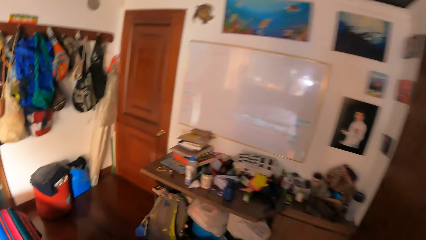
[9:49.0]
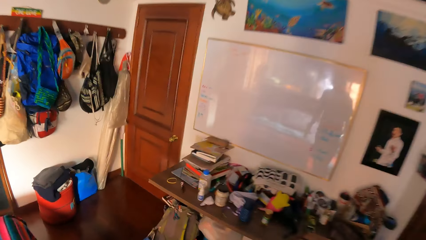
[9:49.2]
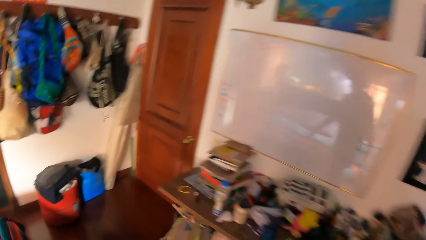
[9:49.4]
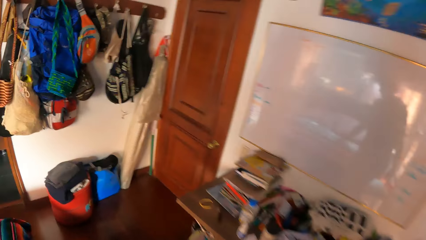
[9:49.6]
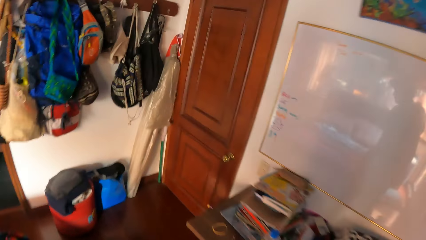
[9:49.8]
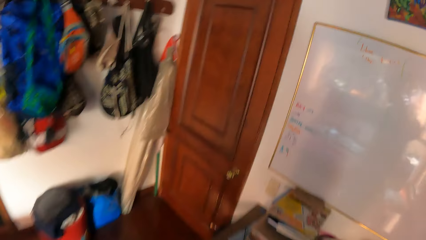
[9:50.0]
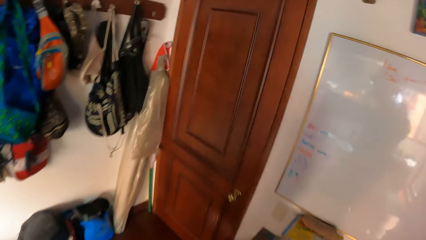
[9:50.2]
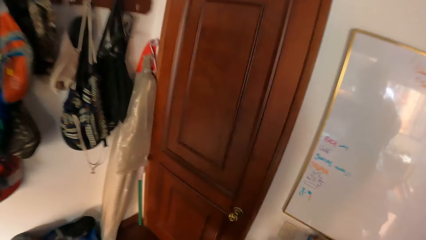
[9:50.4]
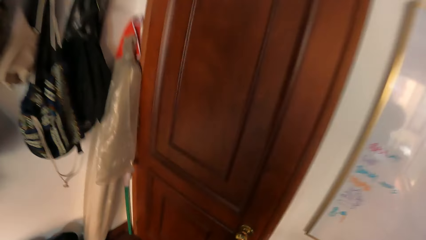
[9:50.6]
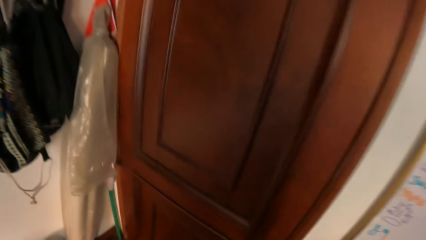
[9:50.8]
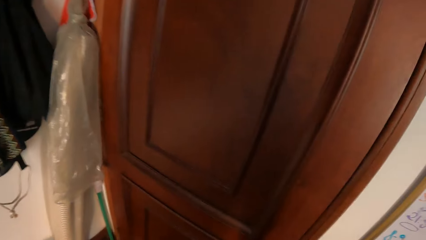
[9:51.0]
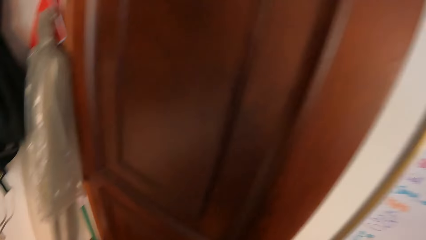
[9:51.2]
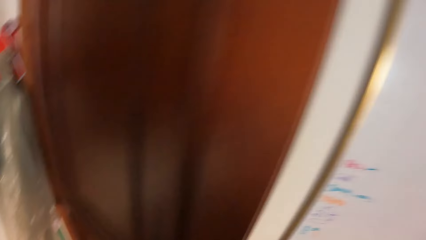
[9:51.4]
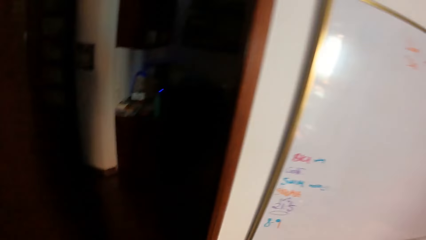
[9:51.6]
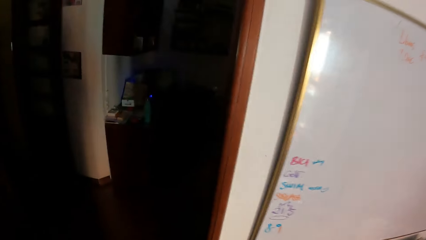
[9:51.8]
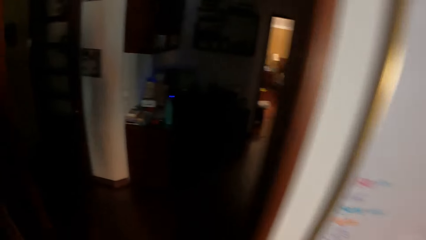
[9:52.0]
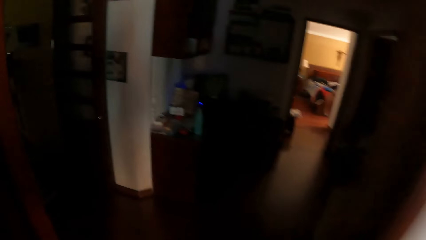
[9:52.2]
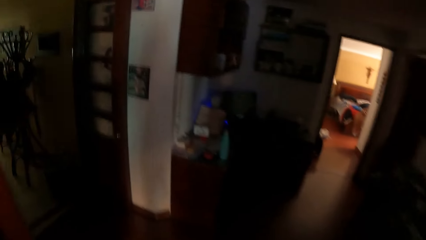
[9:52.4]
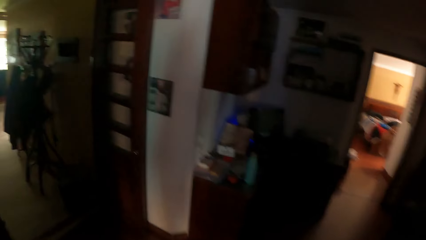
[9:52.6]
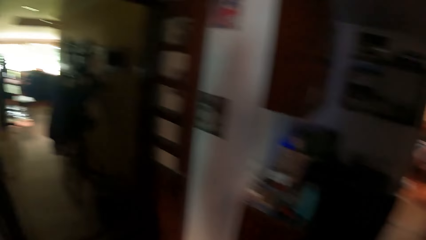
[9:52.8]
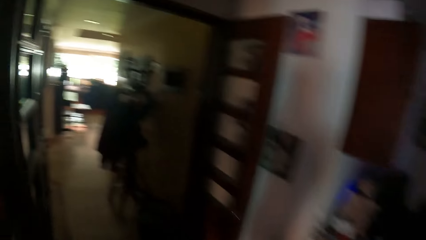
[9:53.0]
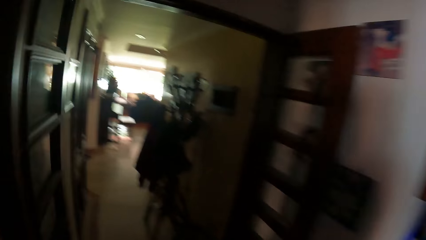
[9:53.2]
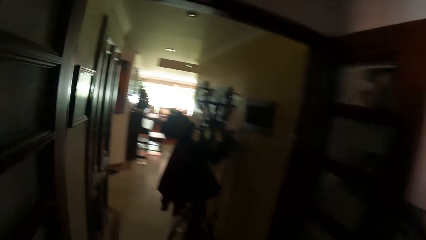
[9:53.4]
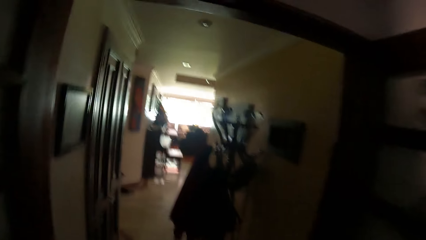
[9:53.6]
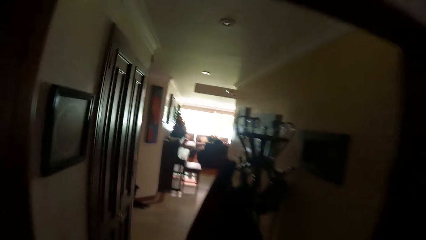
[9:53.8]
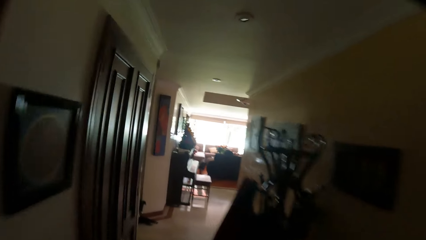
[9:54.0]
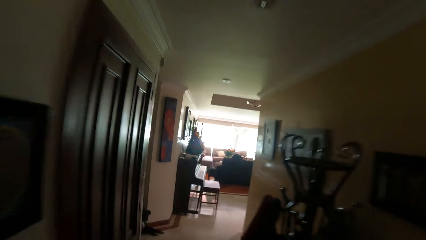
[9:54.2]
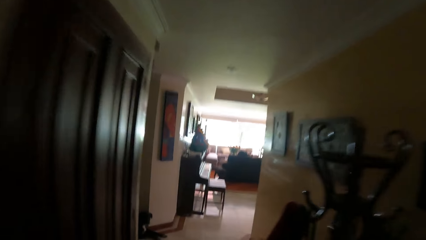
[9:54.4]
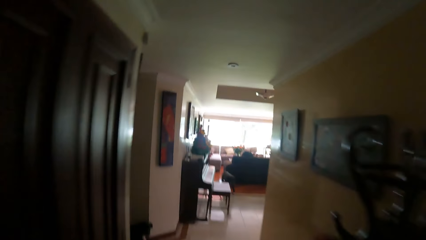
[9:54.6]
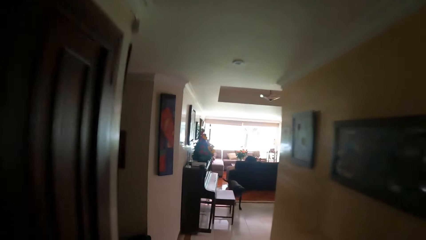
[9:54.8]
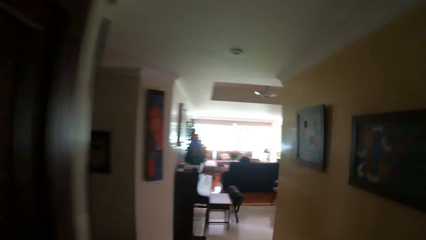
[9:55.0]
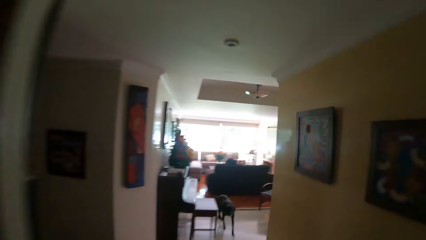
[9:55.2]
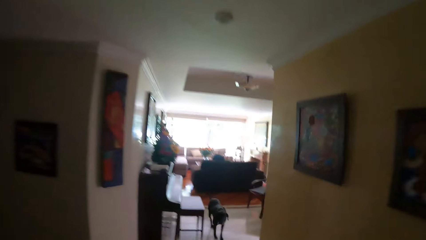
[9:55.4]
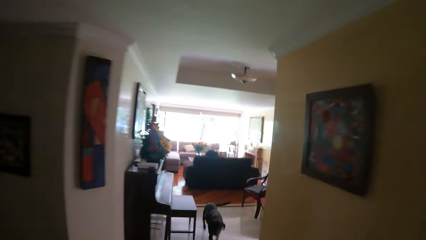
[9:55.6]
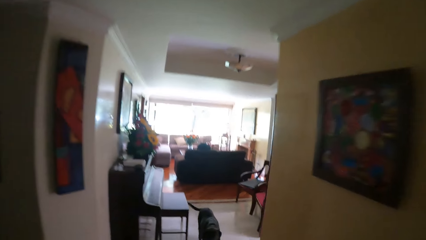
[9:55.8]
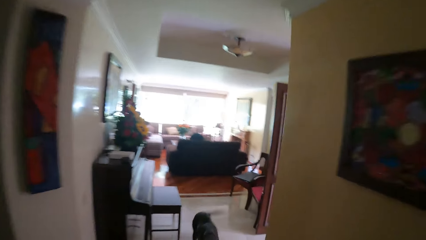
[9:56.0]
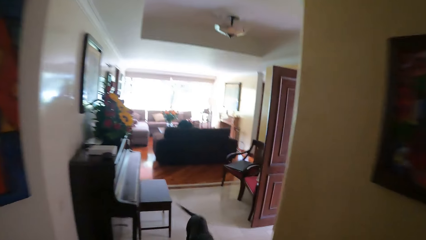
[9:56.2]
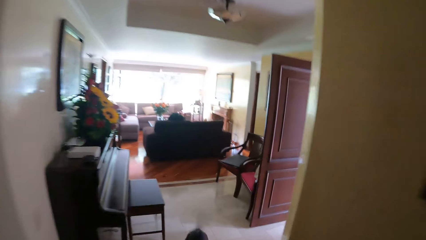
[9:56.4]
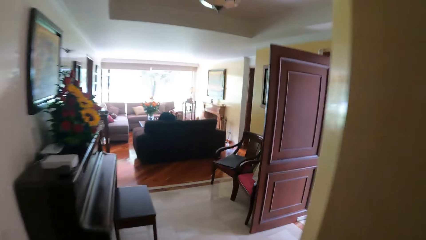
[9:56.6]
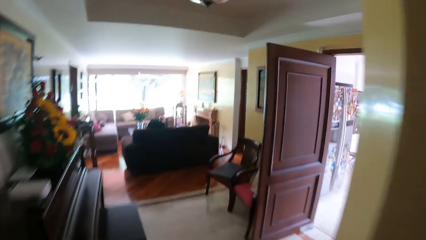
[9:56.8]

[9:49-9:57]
The camera wearer opens a door with his right hand. He walks into a kitchen from the bedroom. He walks around the room.

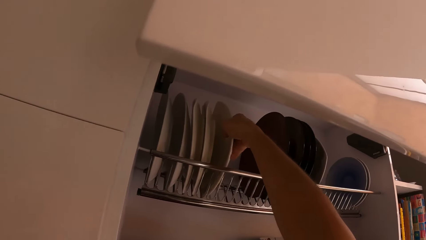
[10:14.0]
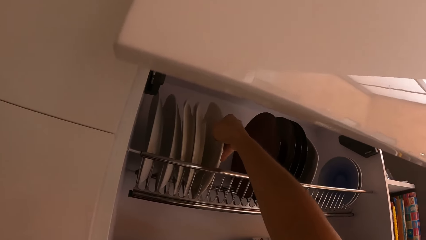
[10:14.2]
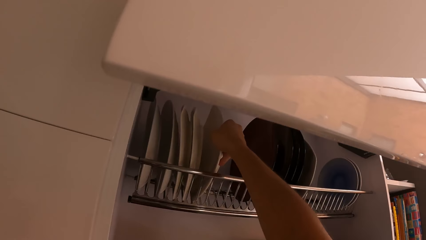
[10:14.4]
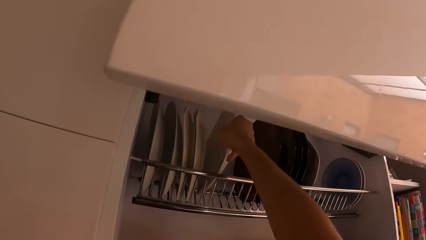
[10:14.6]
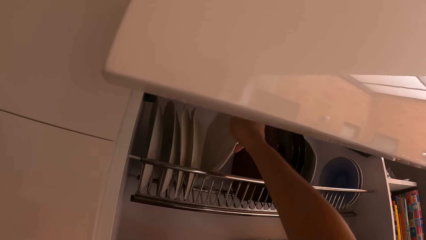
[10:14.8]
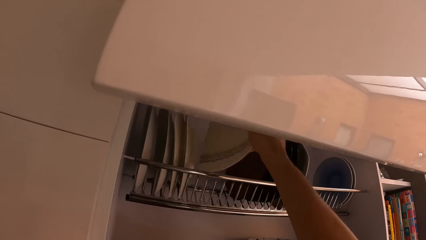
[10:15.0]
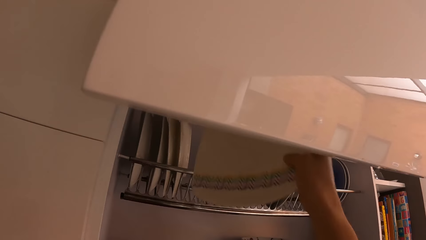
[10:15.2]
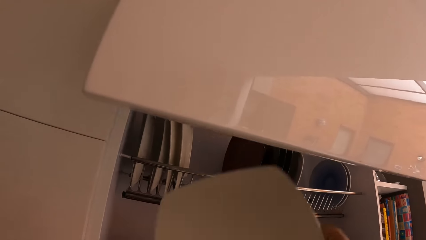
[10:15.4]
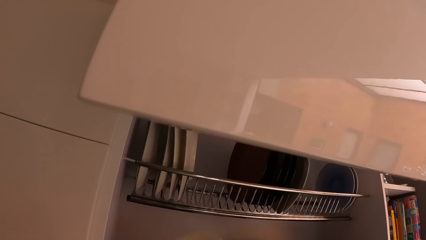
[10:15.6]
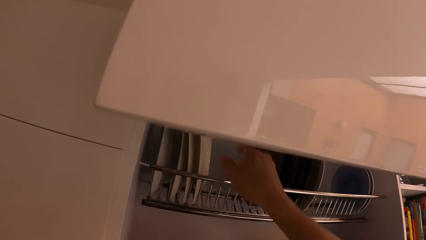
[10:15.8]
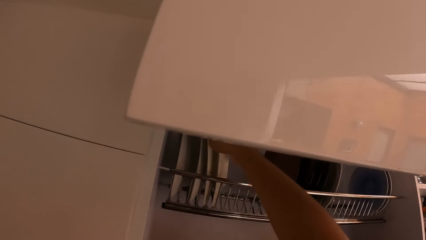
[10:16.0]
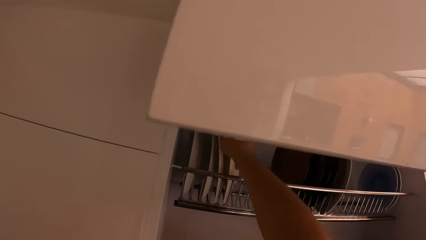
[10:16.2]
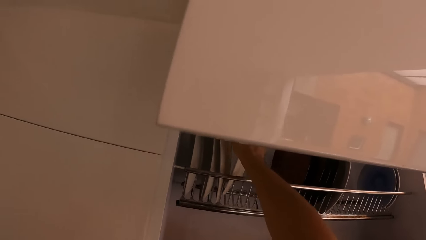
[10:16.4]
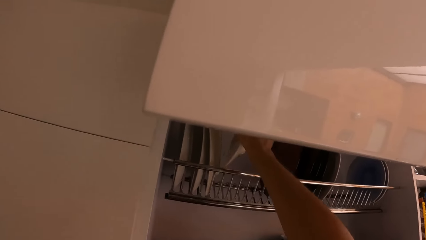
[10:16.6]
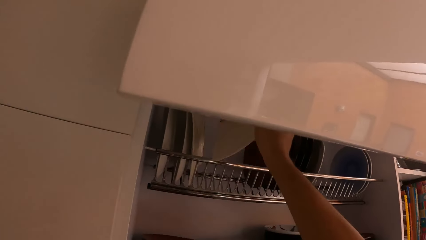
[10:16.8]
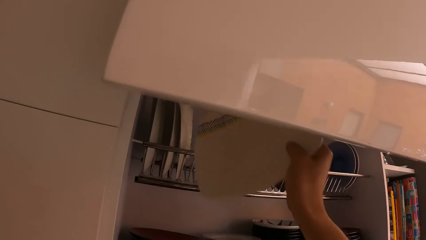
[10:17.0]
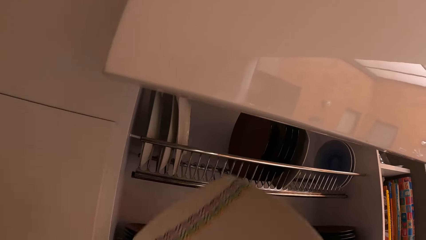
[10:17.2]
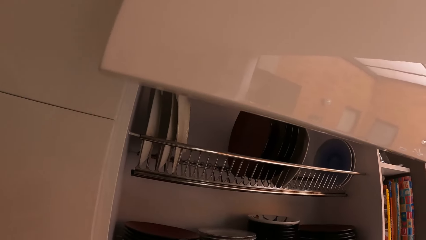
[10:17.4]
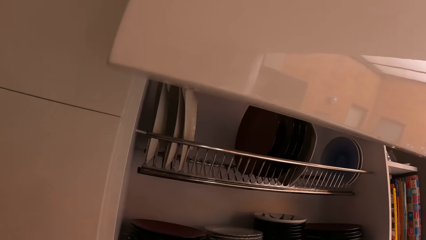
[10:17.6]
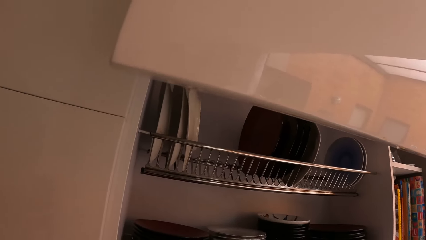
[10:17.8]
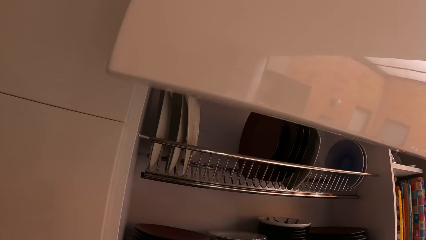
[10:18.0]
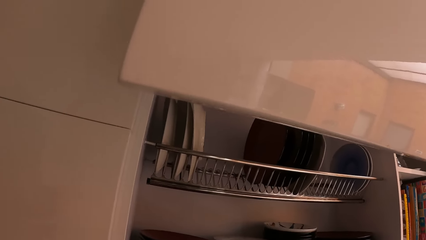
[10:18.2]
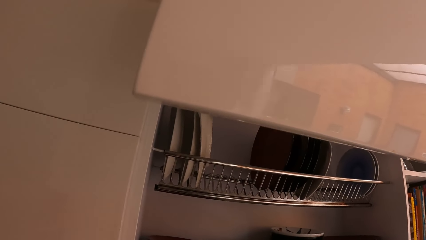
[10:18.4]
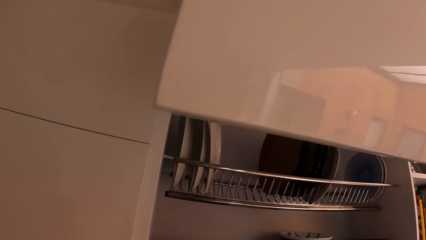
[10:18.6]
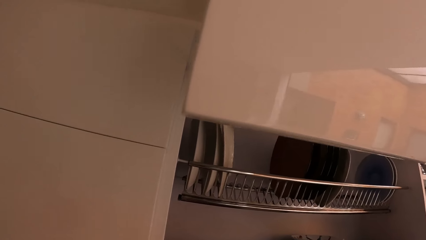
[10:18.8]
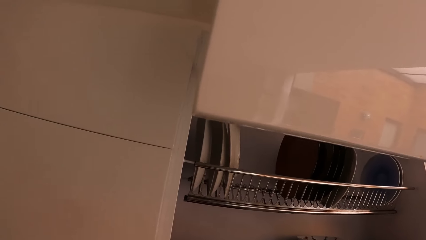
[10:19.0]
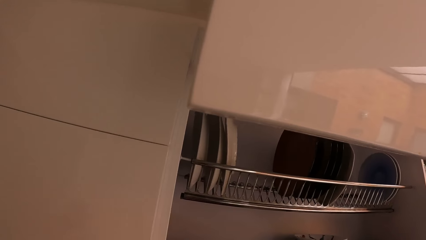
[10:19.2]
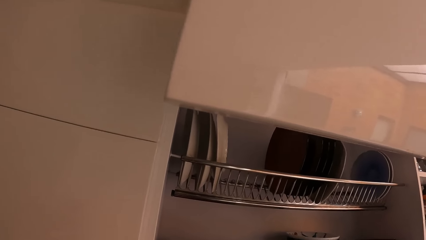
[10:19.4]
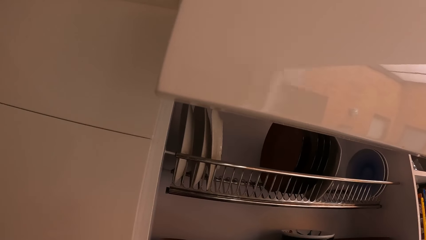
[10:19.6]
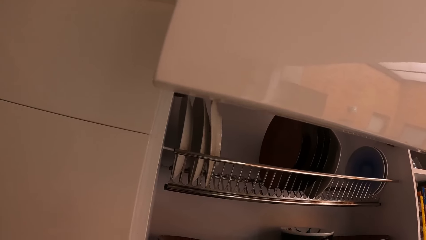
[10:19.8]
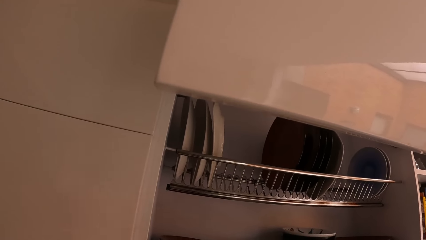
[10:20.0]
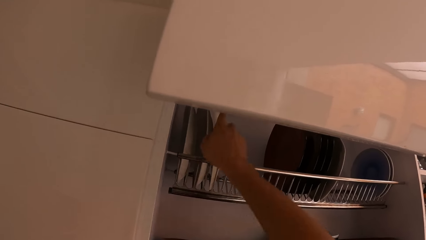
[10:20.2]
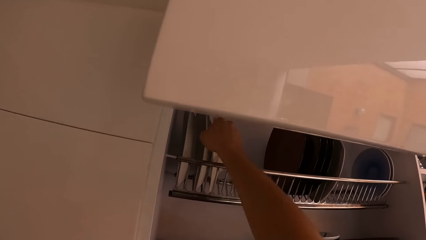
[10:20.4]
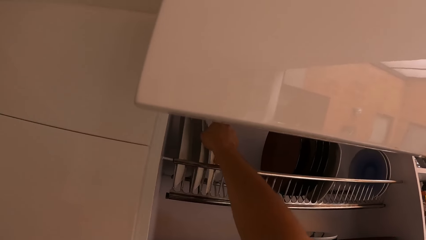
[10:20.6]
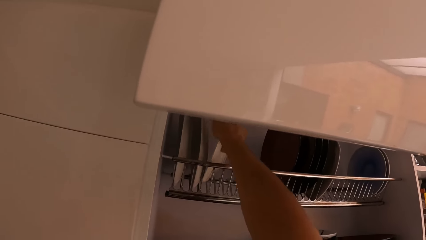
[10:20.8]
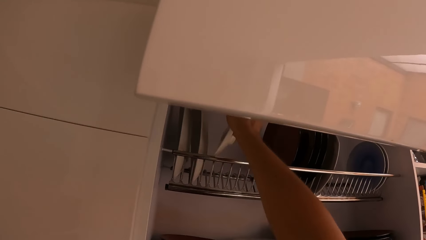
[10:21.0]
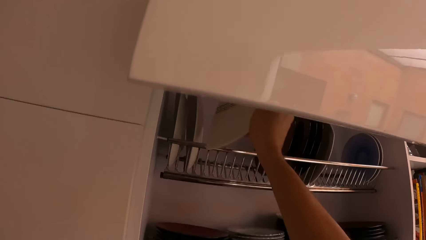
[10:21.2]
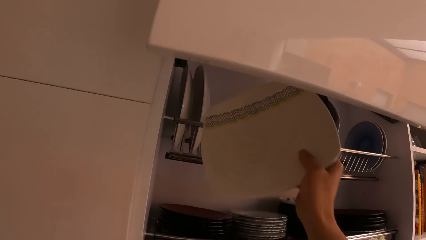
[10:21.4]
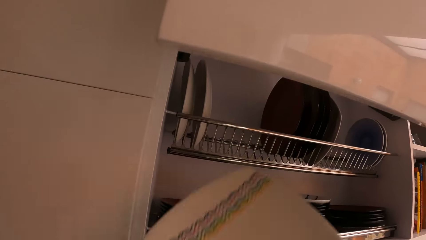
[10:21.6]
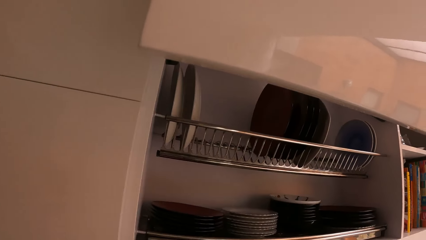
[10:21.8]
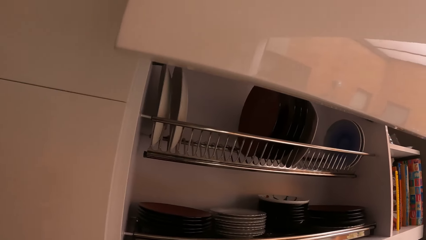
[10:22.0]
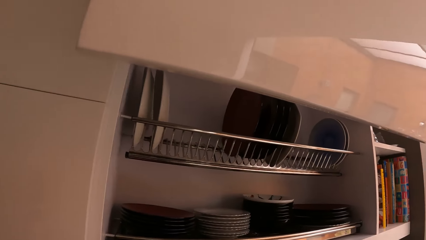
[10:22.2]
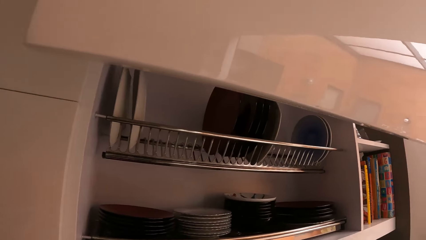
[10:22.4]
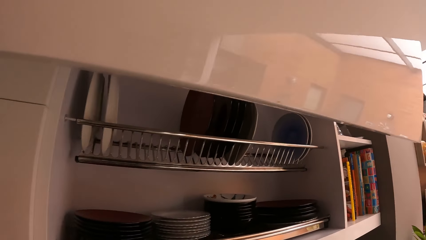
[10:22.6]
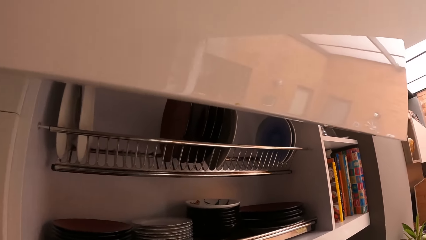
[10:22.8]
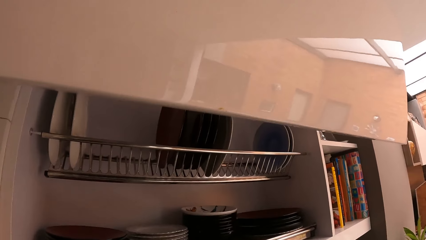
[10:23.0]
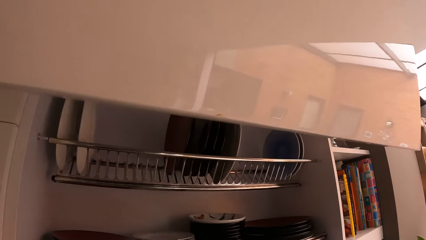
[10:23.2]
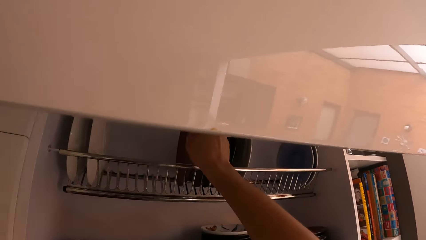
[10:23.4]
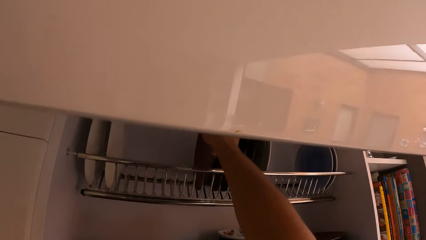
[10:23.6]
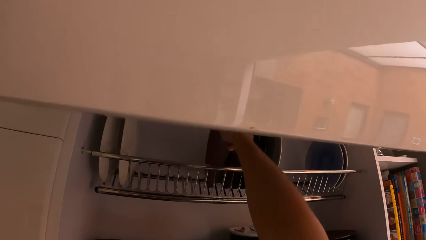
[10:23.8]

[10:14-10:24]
The camera wearer picks up the plate. He picks up the plate from the kitchen cabinet with his right hand. He picks up a plate from the kitchen cabinet with his right hand.
